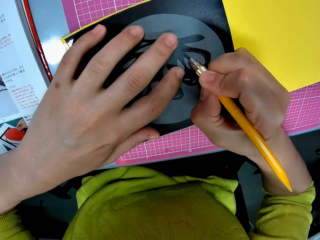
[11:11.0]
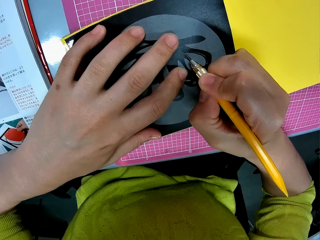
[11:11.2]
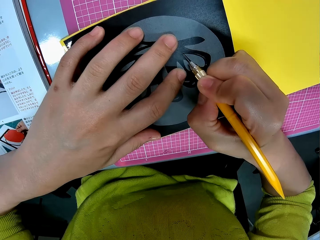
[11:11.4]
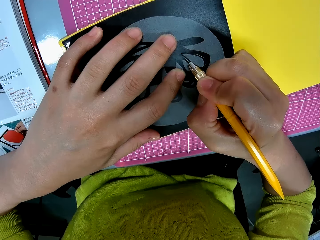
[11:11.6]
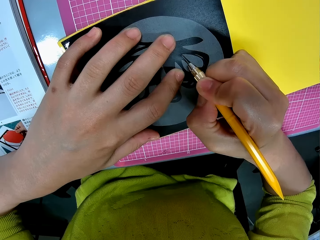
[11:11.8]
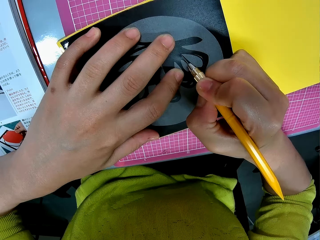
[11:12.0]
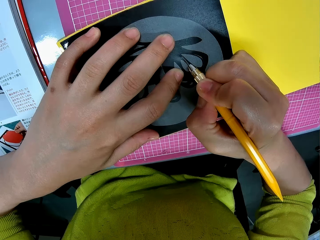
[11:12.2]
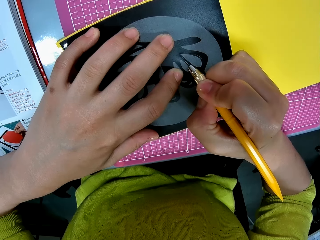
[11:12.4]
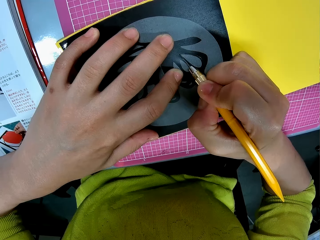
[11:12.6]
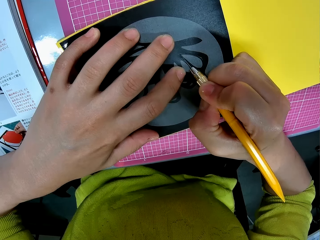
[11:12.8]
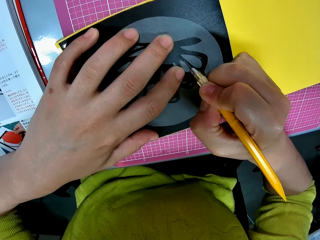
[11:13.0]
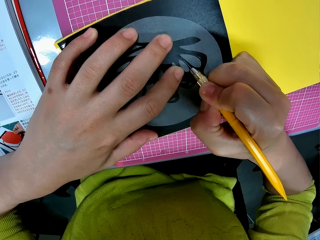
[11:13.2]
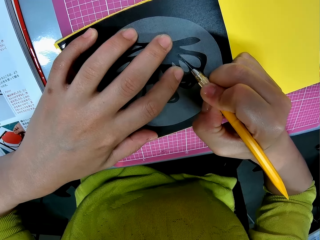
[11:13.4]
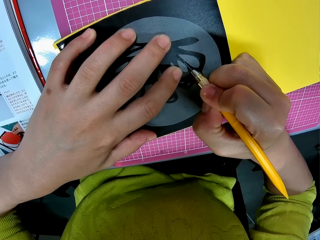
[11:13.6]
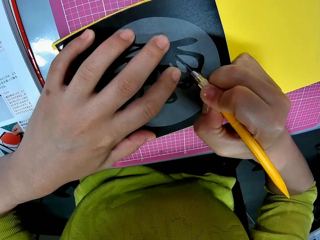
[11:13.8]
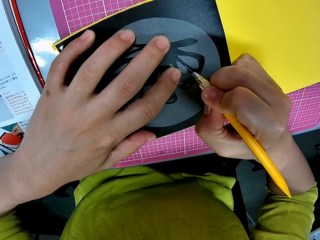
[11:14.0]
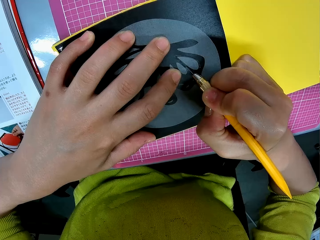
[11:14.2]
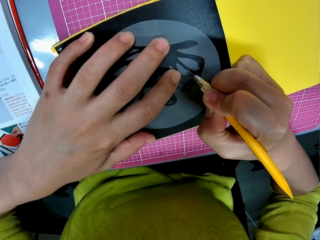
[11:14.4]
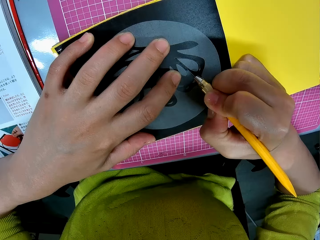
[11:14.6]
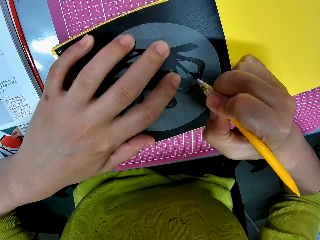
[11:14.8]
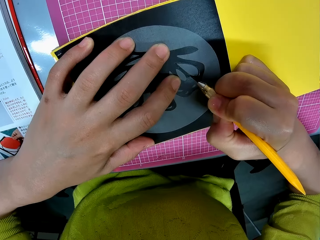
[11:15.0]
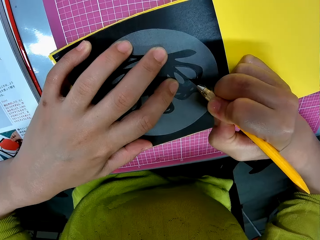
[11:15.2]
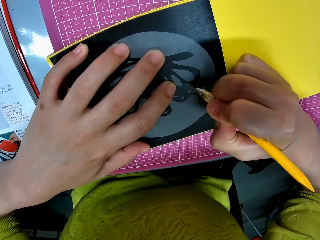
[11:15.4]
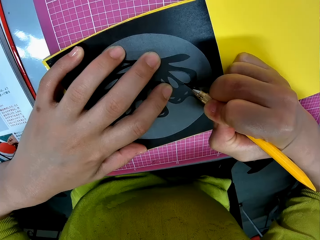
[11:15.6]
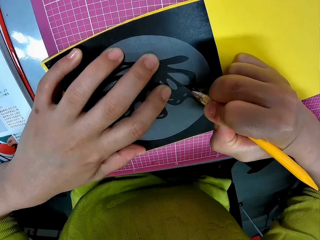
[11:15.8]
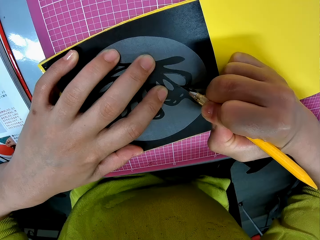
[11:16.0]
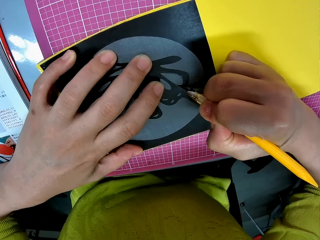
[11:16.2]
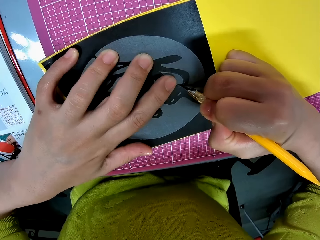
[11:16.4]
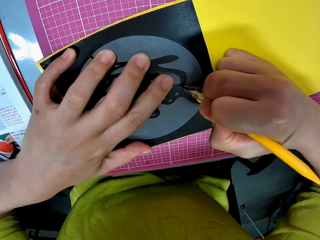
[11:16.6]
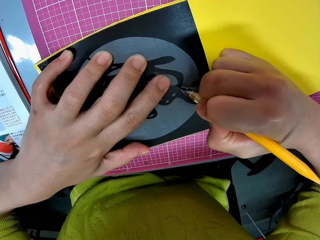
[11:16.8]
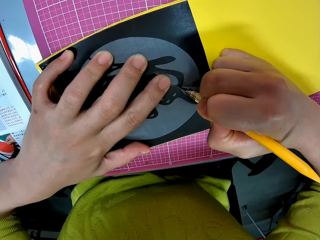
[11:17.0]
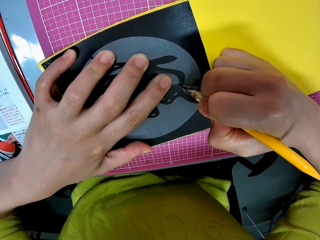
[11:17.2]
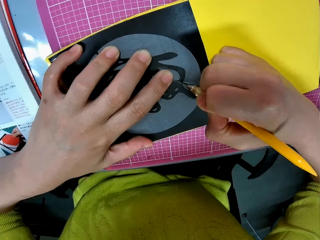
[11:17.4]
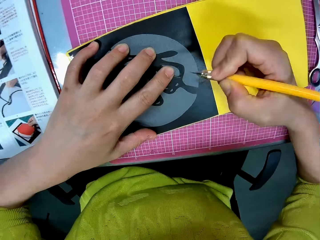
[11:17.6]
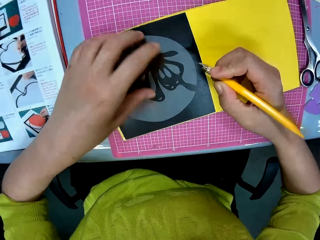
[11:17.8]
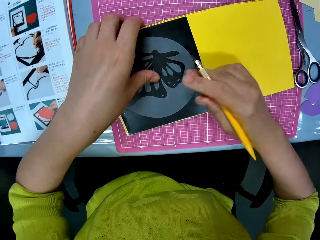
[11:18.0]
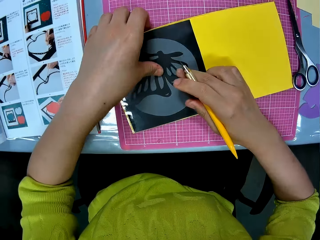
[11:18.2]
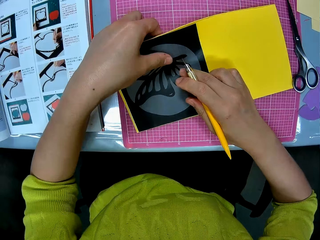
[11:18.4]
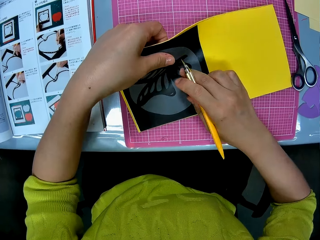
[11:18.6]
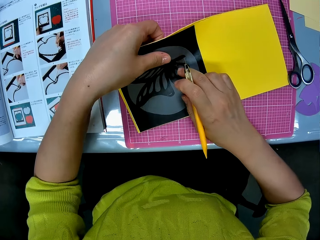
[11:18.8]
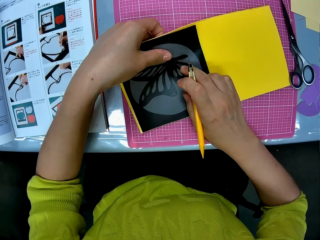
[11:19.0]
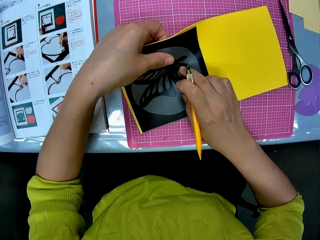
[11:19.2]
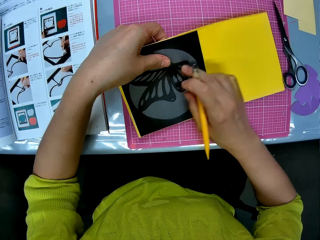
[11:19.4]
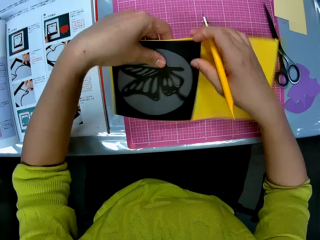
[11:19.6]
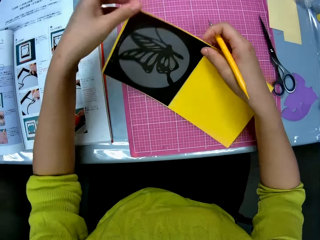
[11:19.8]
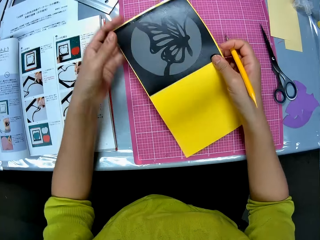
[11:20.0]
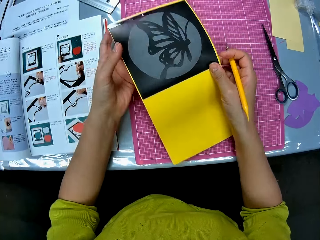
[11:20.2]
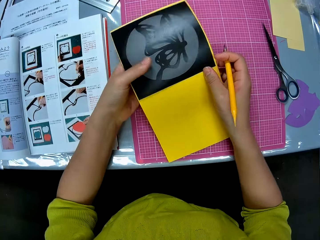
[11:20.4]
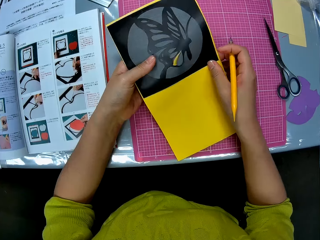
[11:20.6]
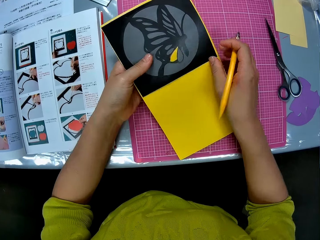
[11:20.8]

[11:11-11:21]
The camera wearer cuts out the butterfly print on the papercraft or cutting paper template with a craft knife. They hold the cutting paper template. They remove the cutout from the papercraft.

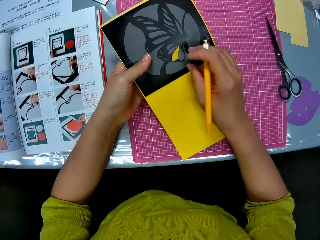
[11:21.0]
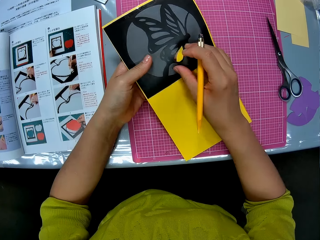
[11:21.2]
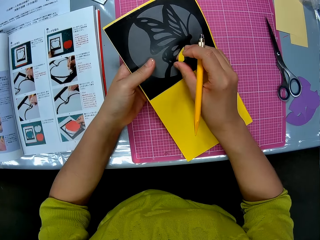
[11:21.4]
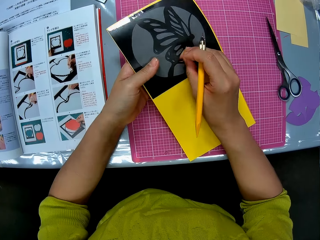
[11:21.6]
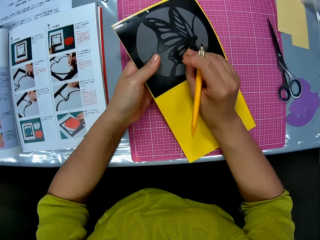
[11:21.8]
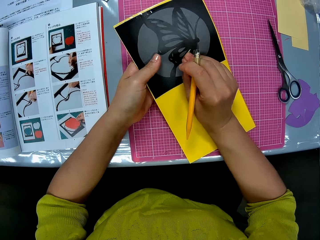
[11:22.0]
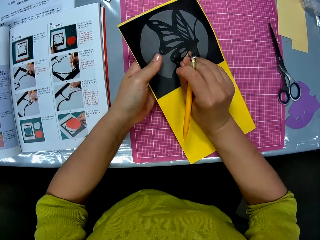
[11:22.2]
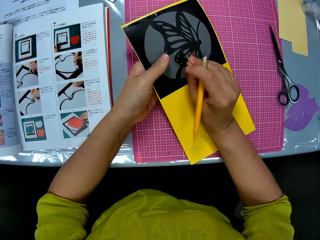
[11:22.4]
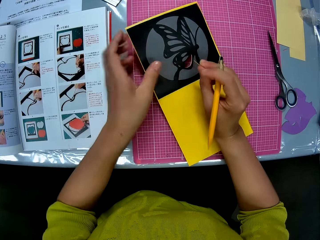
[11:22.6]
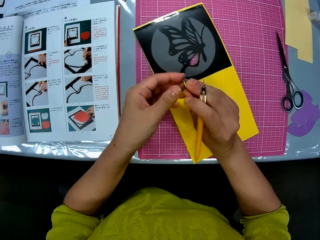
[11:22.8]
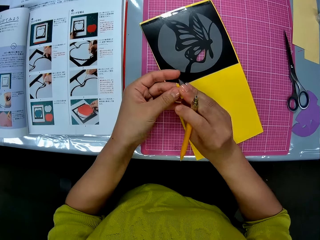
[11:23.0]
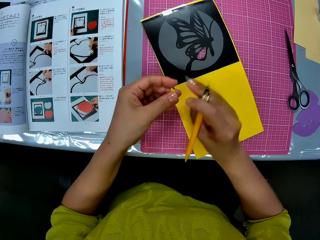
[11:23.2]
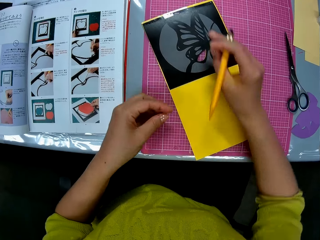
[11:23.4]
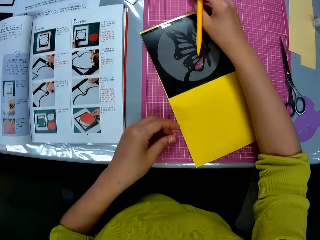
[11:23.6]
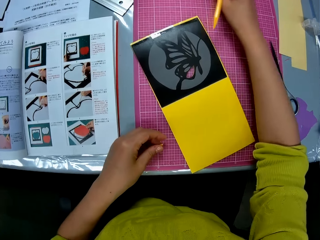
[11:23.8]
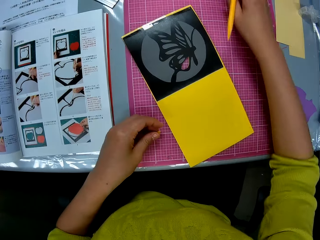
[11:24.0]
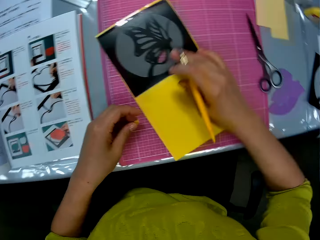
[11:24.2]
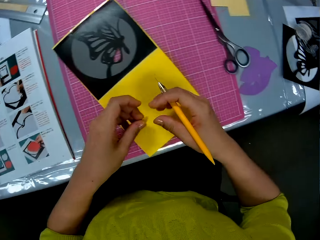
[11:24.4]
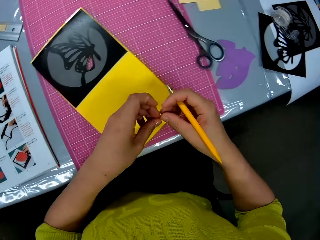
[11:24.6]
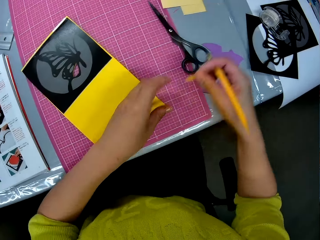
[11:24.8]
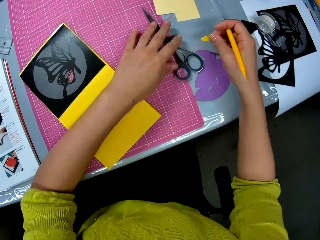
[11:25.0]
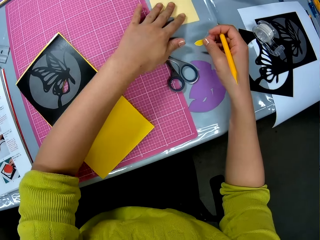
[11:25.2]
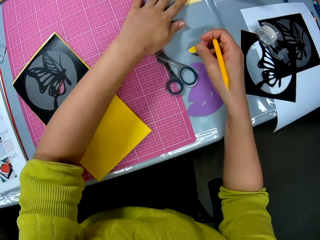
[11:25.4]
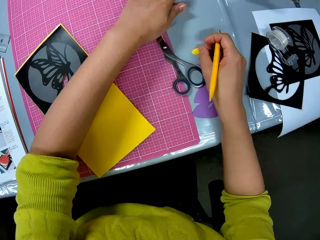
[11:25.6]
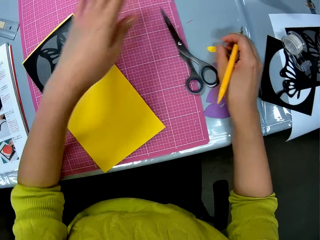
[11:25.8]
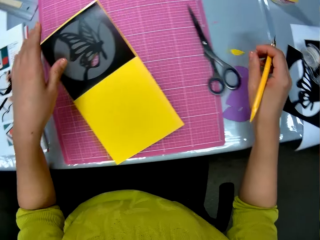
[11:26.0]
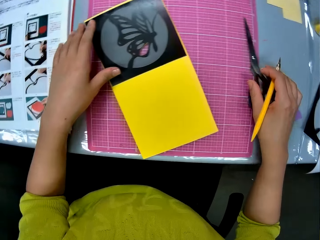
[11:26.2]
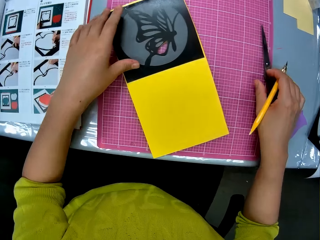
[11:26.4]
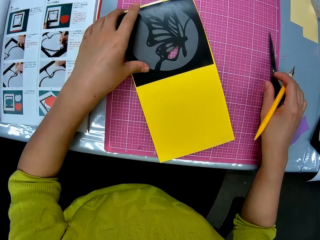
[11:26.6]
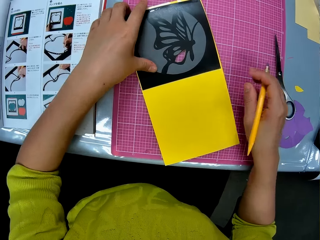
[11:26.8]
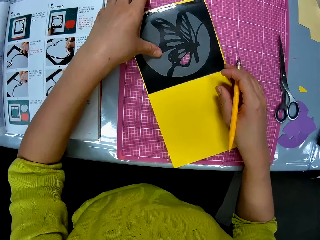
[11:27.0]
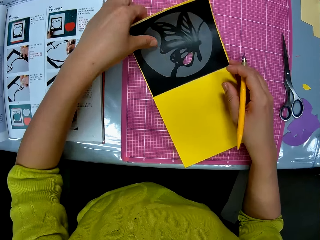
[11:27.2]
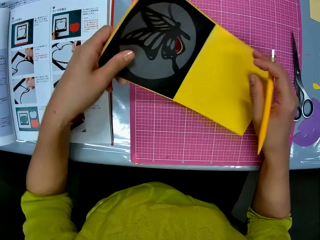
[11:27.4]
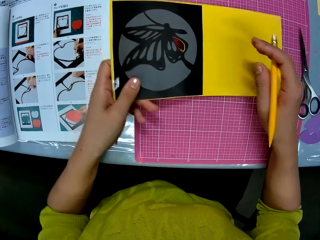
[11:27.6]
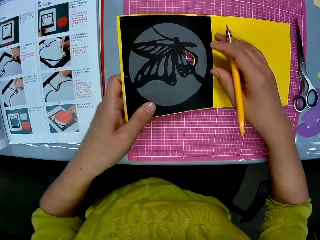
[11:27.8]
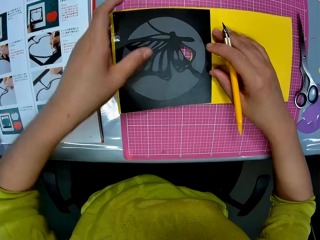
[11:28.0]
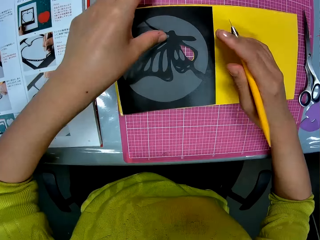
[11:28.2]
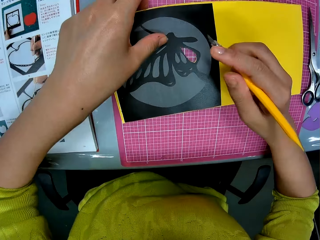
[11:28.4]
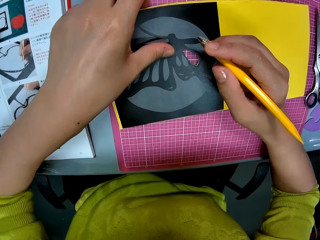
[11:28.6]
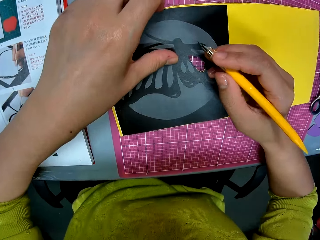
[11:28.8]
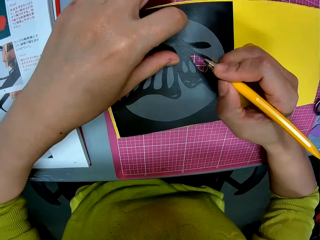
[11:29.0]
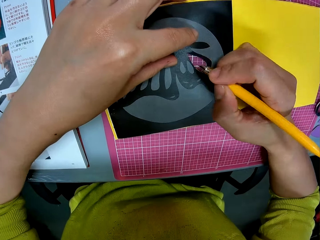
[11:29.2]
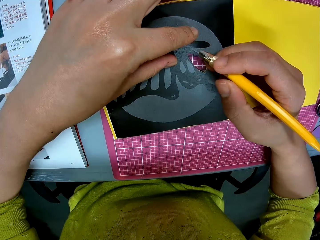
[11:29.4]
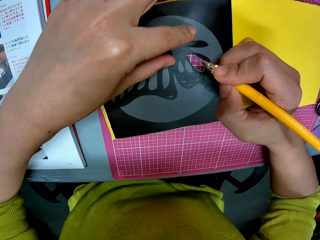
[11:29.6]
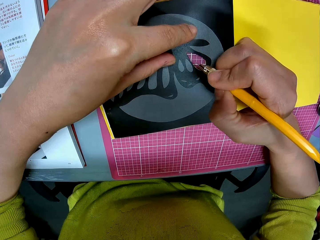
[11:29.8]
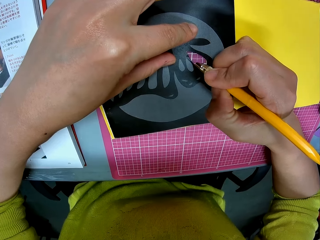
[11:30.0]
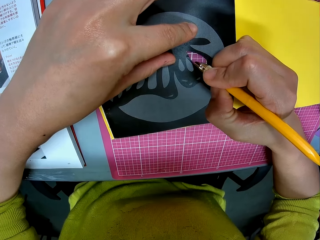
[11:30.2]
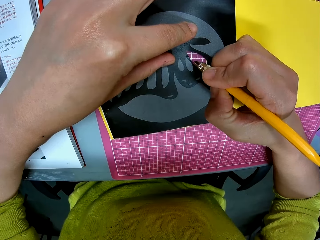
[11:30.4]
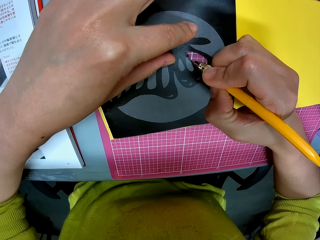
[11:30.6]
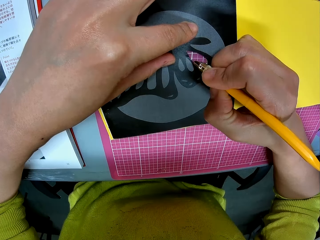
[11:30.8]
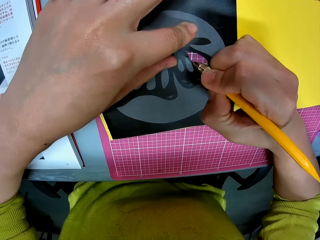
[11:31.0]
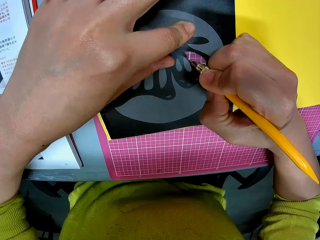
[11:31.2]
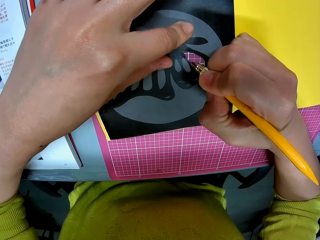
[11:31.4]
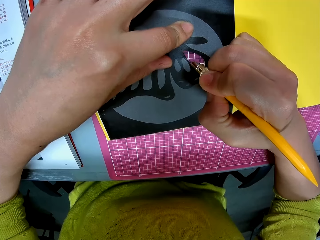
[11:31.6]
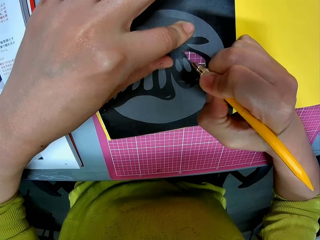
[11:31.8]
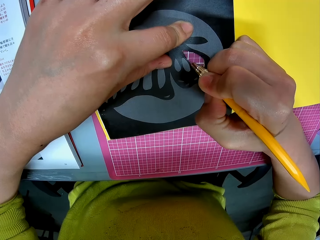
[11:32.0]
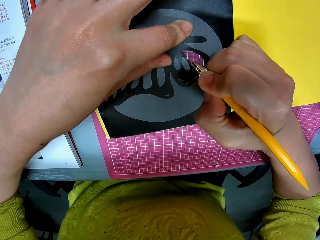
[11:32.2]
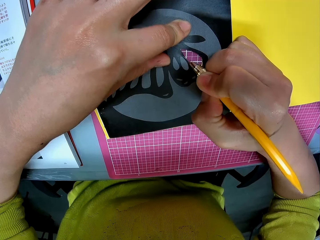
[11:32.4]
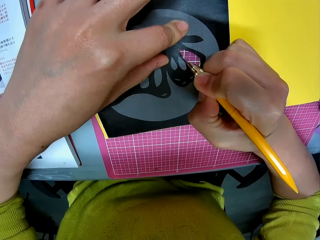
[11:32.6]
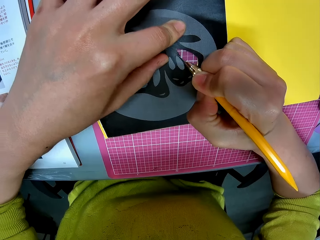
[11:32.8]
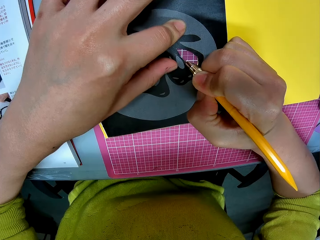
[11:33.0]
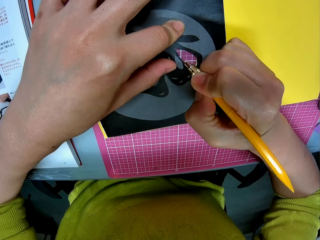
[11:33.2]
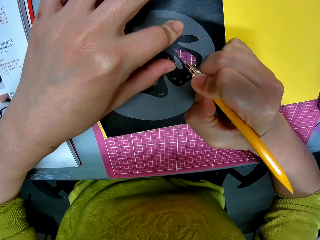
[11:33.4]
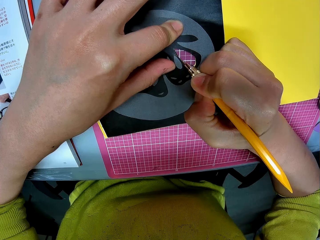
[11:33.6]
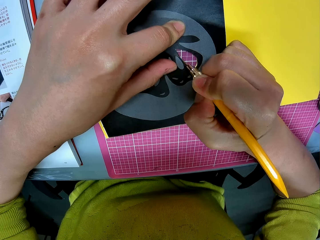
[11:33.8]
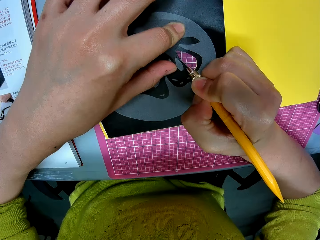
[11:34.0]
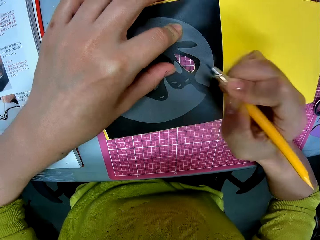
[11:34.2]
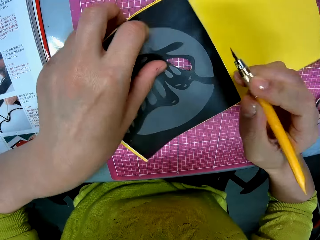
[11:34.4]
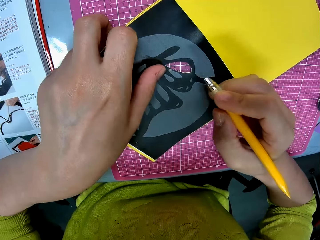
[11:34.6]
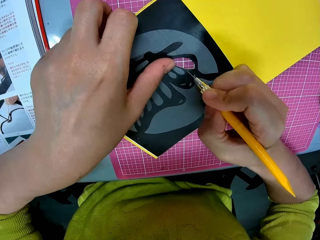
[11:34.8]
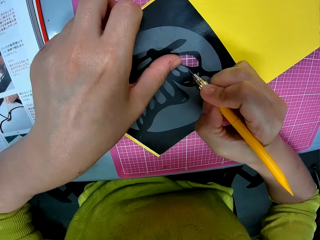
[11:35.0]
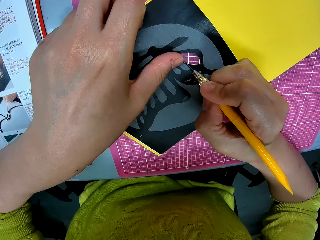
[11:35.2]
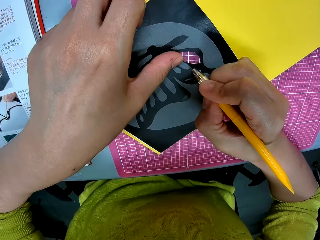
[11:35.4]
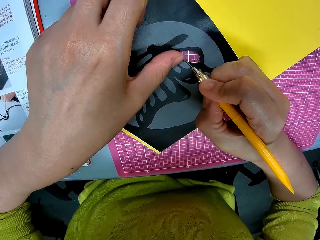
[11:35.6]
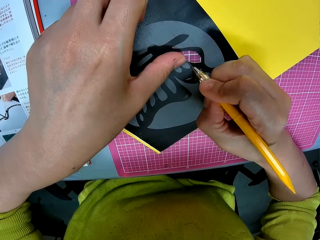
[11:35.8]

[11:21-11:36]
The camera wearer peels off a piece of the cutting paper template. She exchanges the hand holding the piece. She puts down the piece of the cutting paper template on the table. She adjusts the cutting paper template with her left hand. She cuts out the butterfly print on the papercraft with a craft knife in her right hand. She adjusts the cutting paper template.
